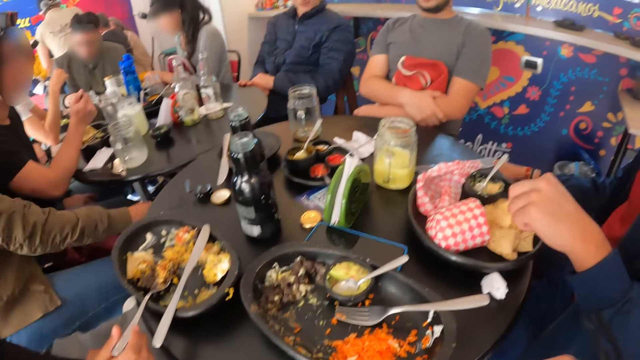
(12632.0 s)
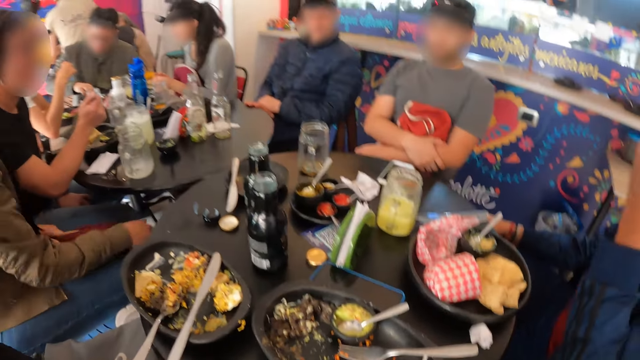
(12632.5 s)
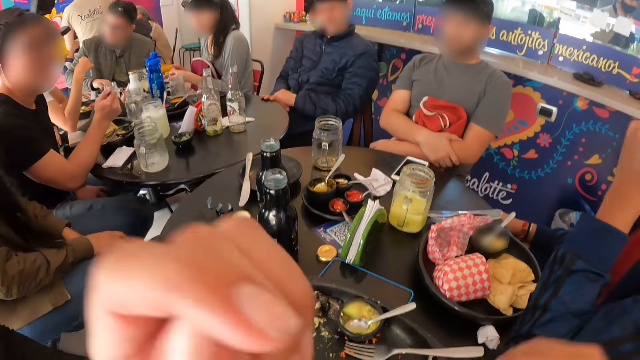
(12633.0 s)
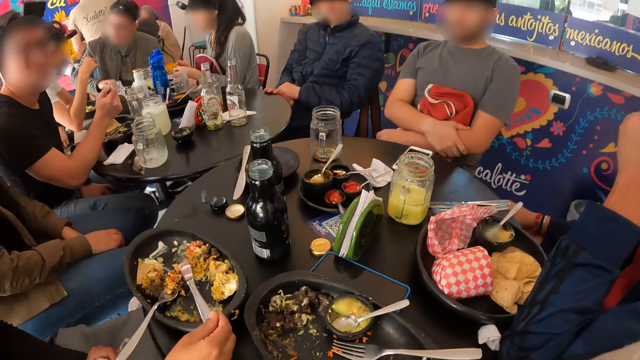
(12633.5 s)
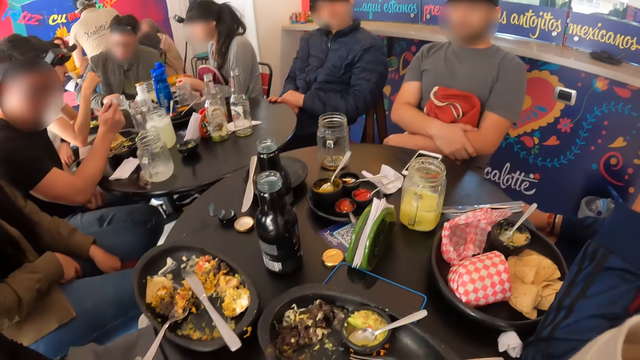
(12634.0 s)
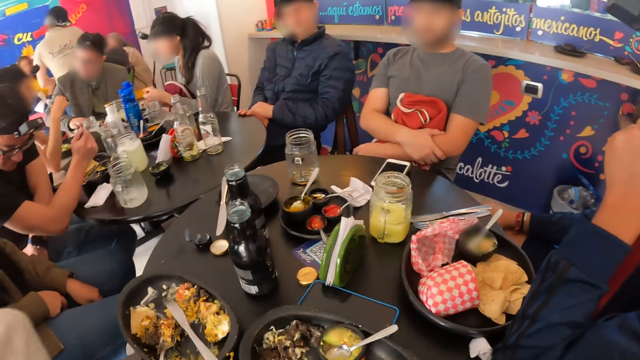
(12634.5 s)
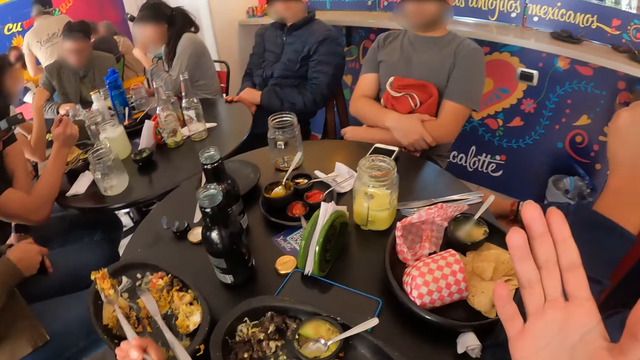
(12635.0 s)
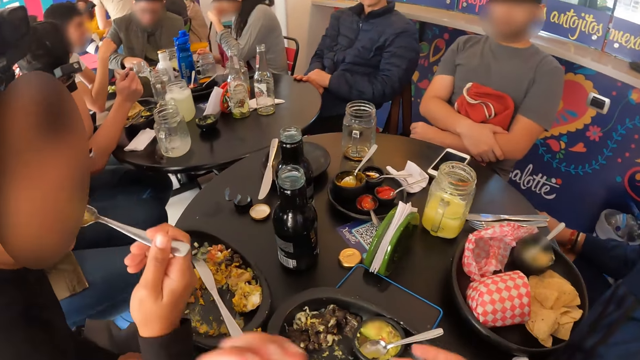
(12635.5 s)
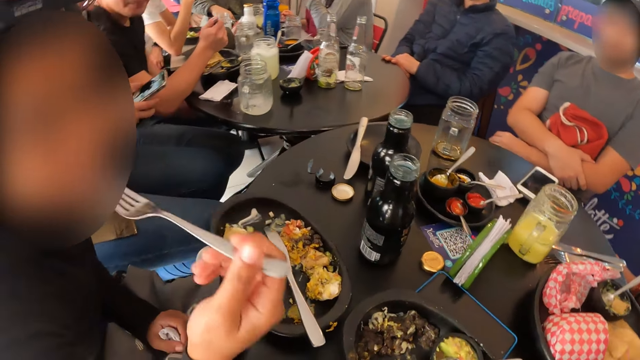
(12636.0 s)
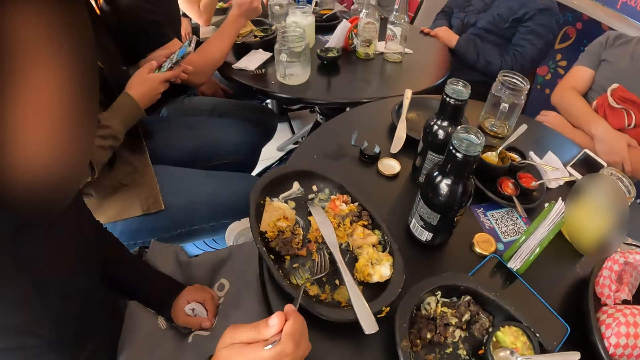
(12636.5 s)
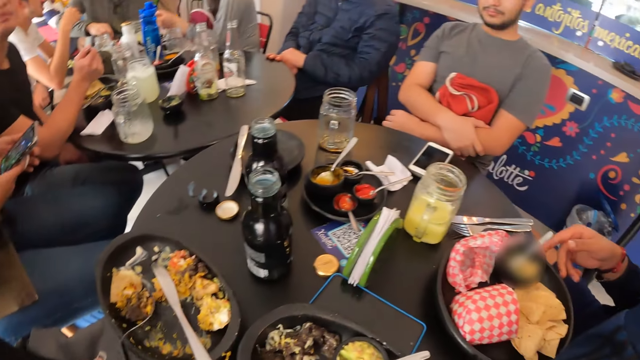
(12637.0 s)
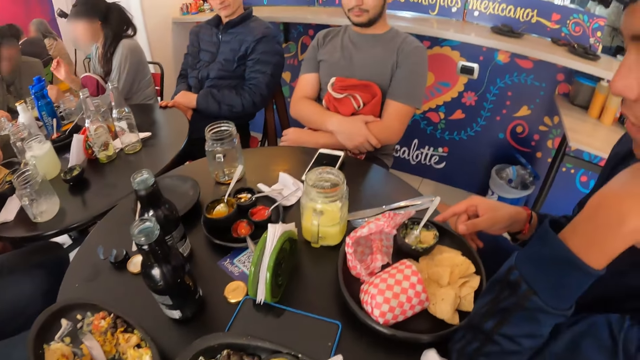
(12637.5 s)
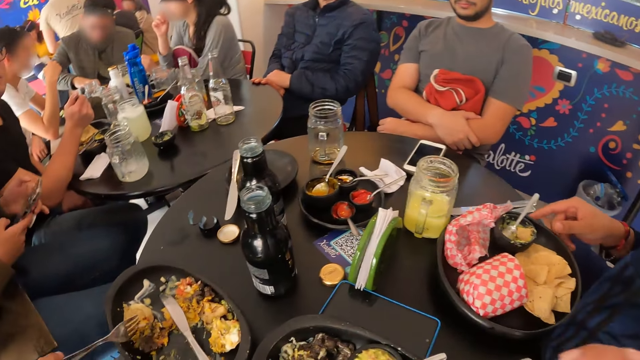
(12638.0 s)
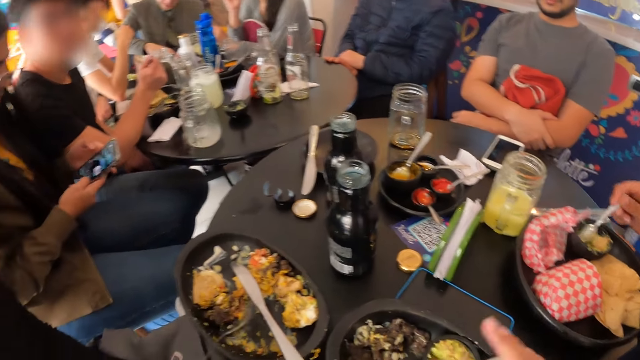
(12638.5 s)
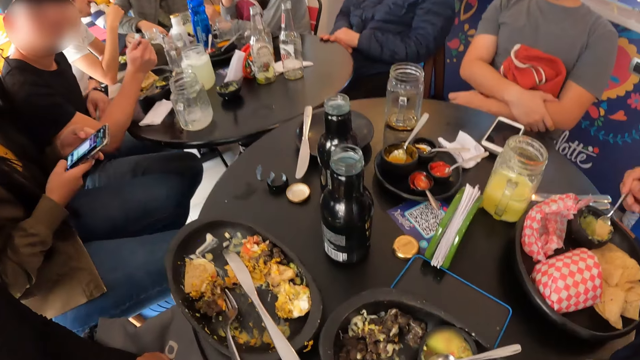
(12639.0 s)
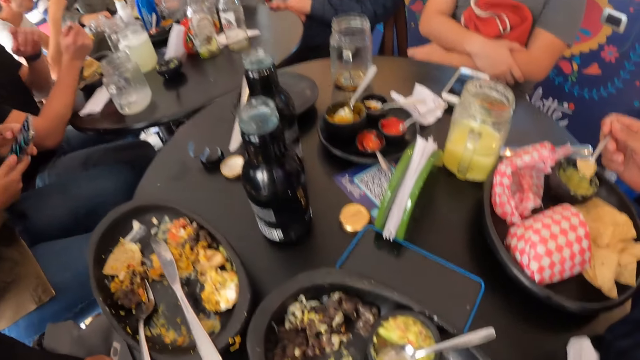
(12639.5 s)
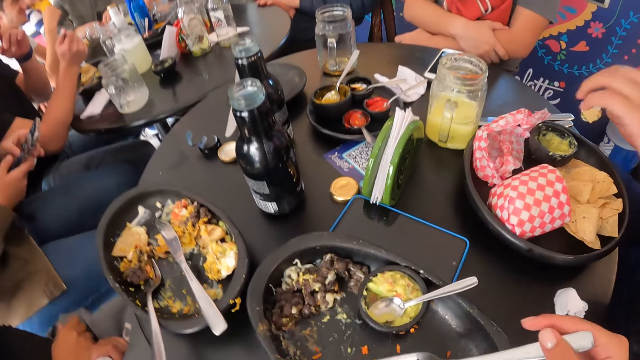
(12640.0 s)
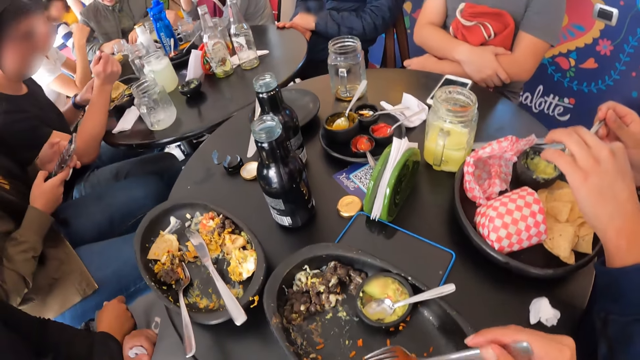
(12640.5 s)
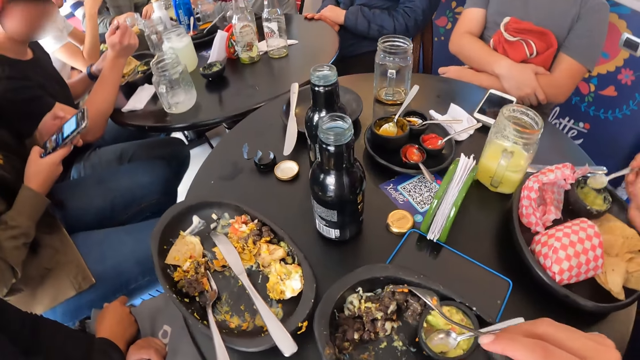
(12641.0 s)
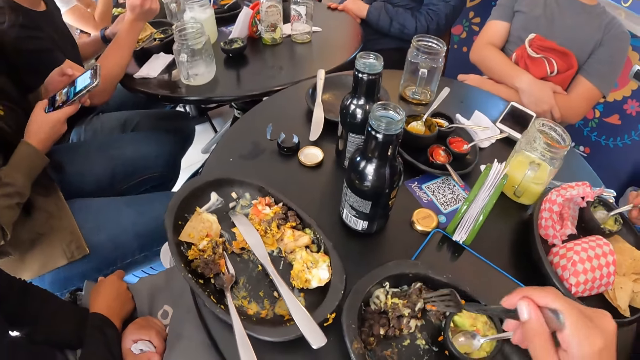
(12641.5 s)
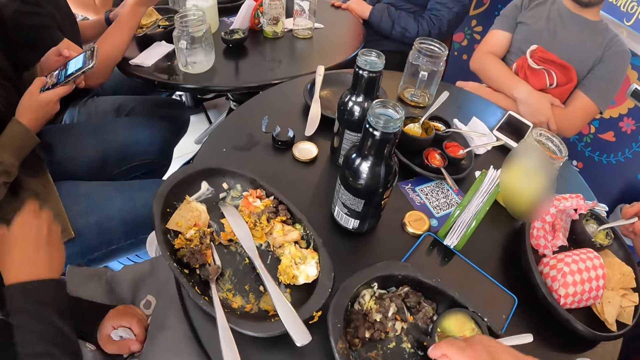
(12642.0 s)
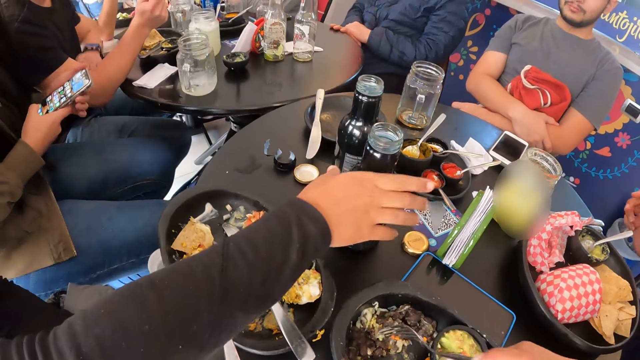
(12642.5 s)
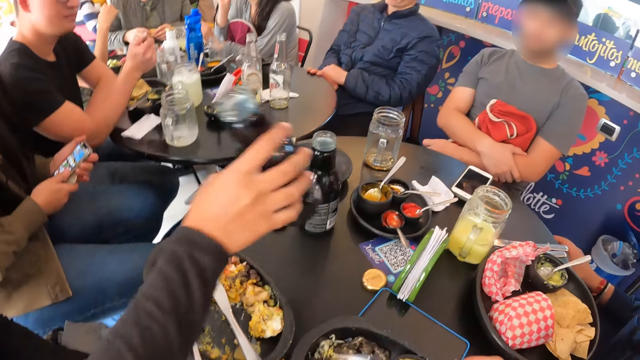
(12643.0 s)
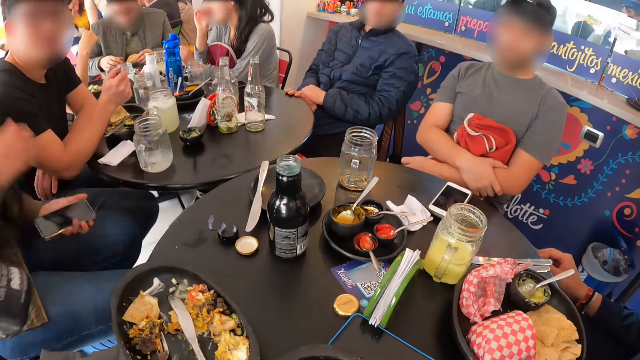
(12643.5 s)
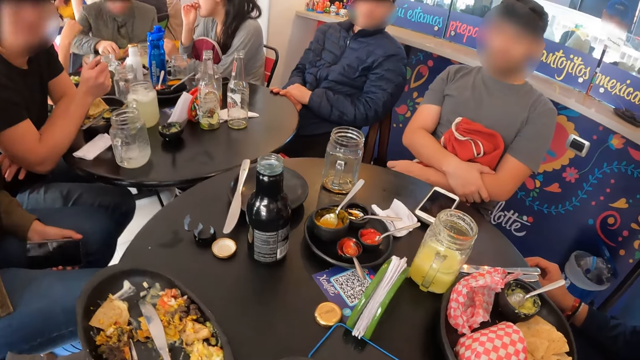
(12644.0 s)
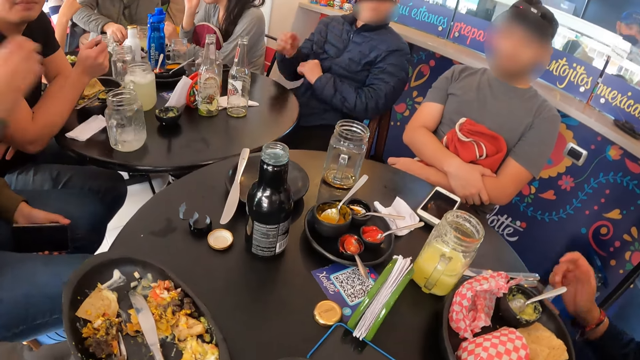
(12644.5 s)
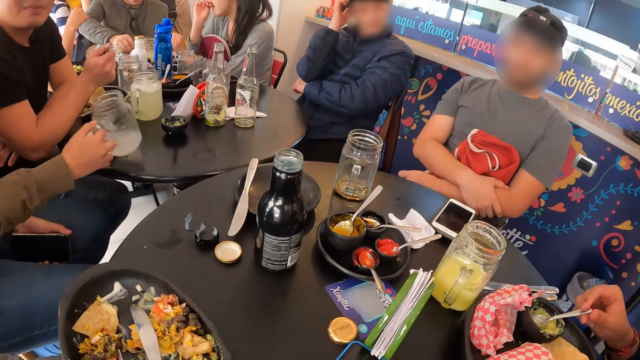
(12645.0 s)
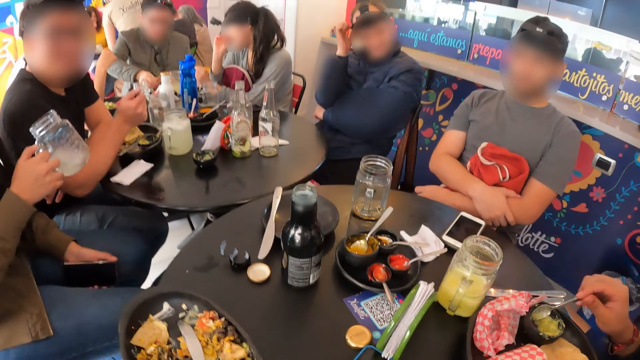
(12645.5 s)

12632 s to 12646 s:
The woman touches a knife with her right hand. The woman moves a fork with her right hand. The woman eats burritos from the plate with the fork in her right hand. A person takes the sauce from the bowl with a spoon. The person scrolls the phone. The camera wearer touches some pieces of meat in the bowl on the table with the fork in his right hand. He takes the food from the plate. The woman takes the bottle of beverage from the table with her right hand.

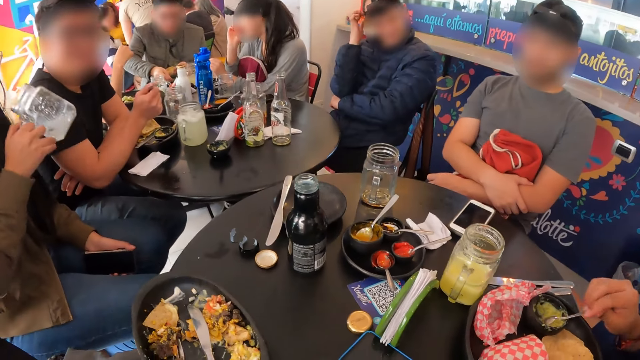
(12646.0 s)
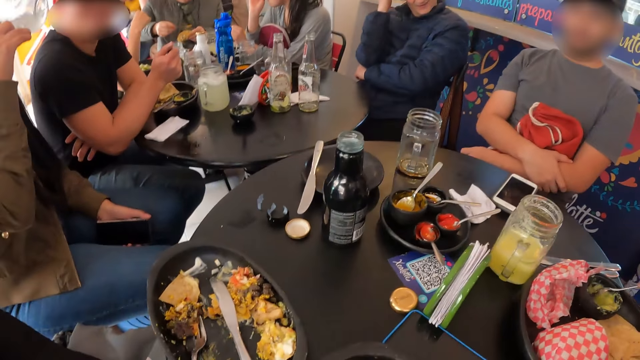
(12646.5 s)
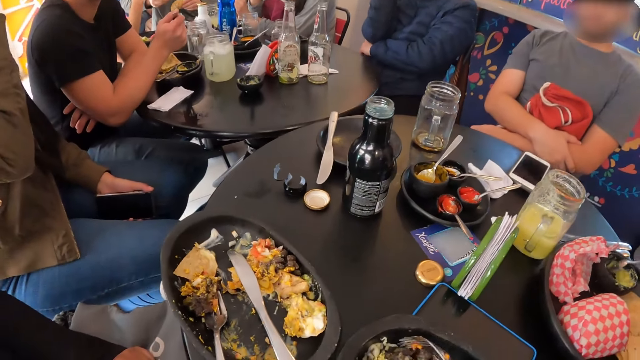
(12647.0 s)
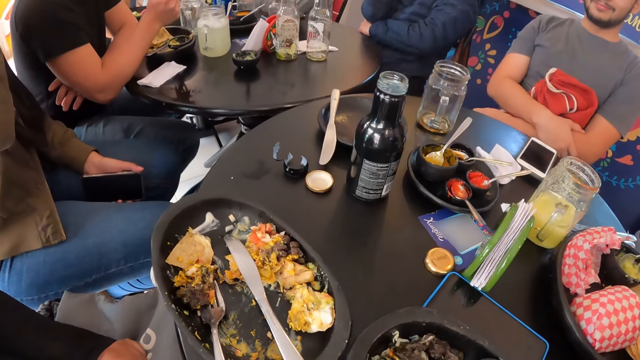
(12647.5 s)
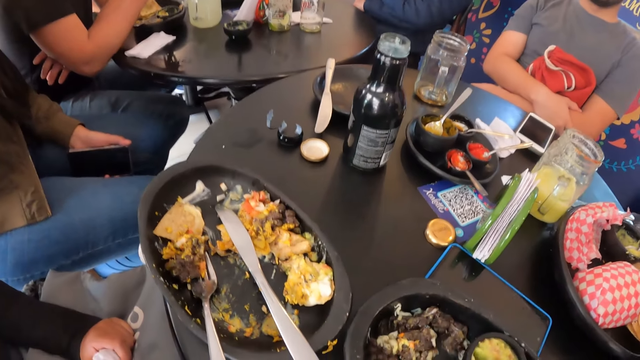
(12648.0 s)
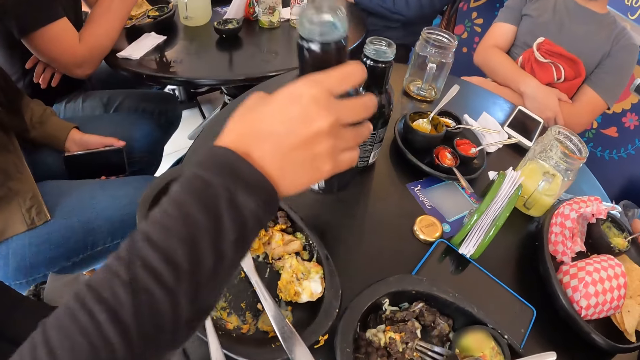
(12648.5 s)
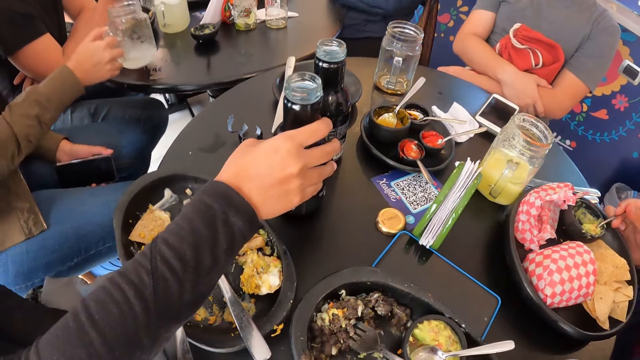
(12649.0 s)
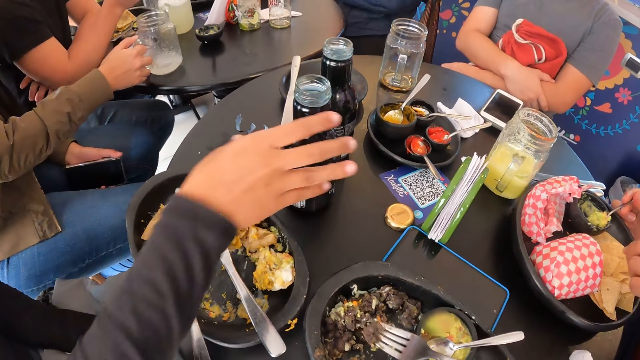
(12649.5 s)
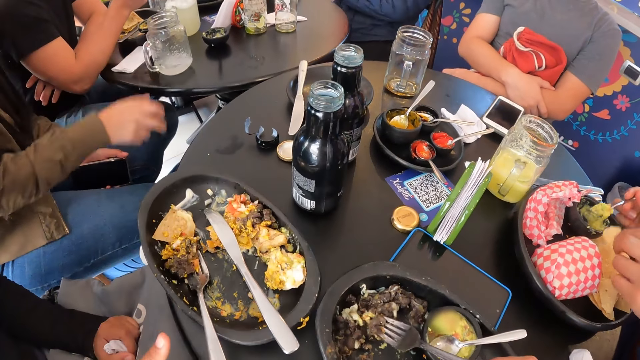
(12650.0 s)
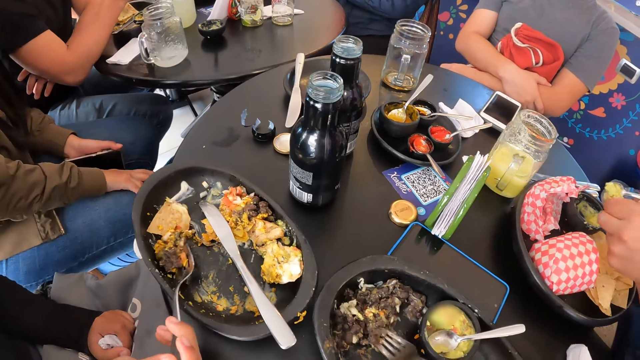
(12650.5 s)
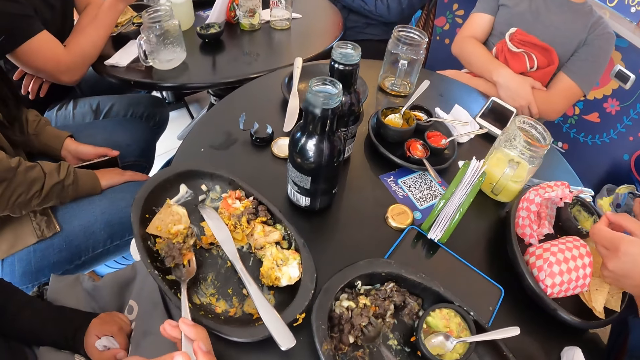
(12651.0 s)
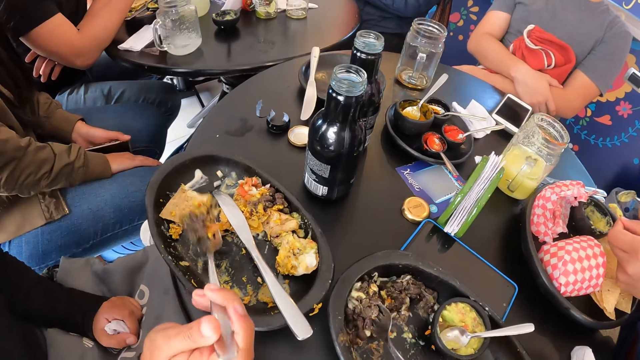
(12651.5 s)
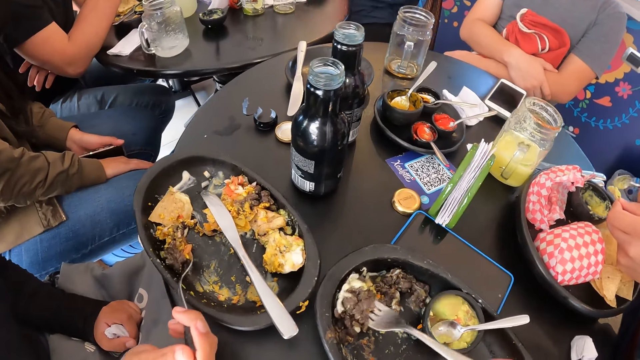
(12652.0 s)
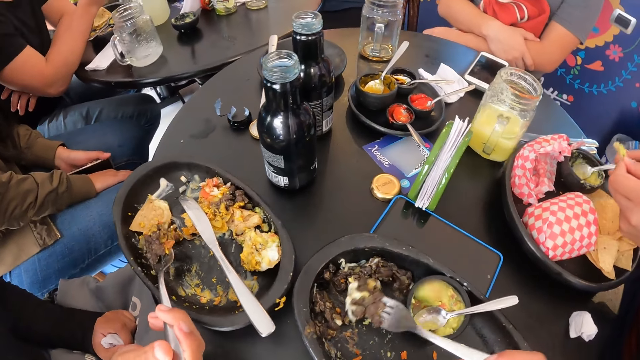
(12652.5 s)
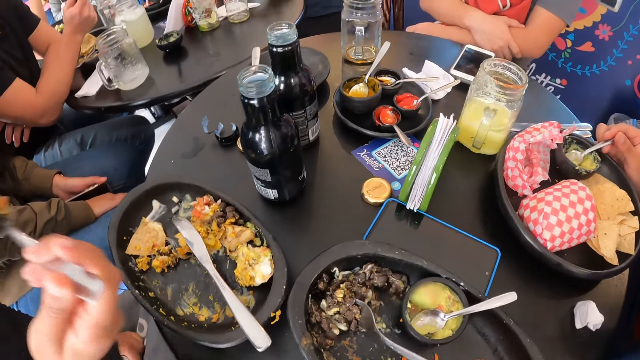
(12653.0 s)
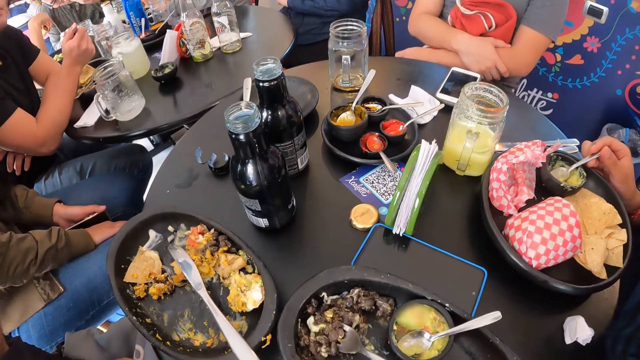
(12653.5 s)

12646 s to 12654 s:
A person drinks the juice. Another person takes the sauce with a spoon from the table. A third person puts the bottle on the table. The woman eats burritos with the fork from the bowl on the table in her right hand. The third person takes the food from the bowl. The camera wearer takes the food from the table. The second person takes the sauce with the spoon from the table.
